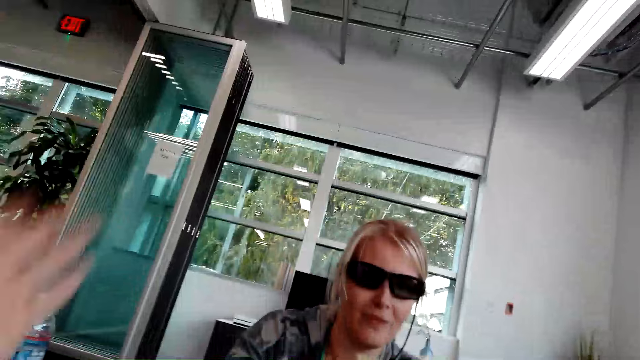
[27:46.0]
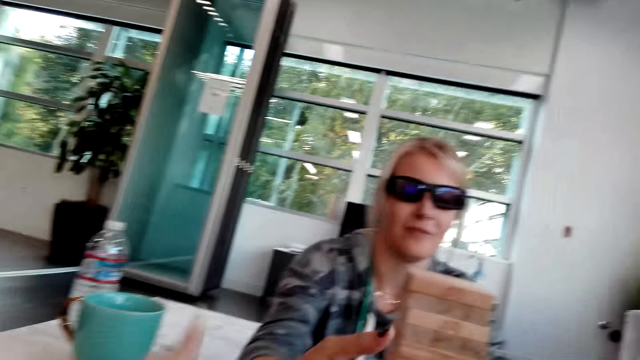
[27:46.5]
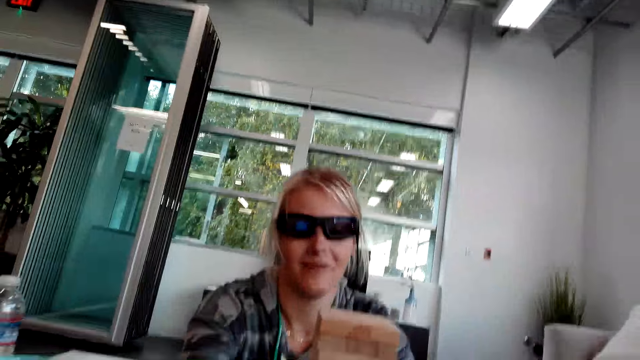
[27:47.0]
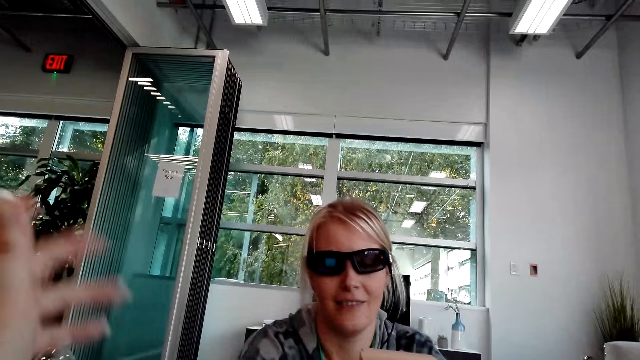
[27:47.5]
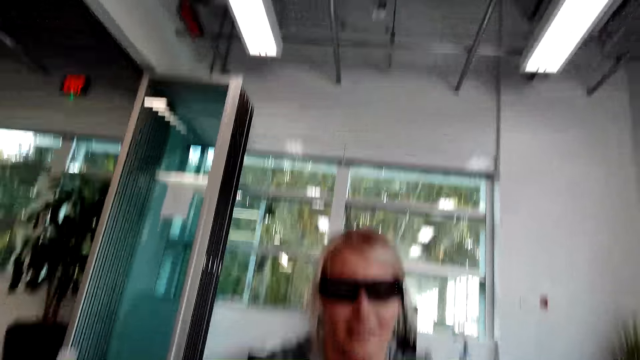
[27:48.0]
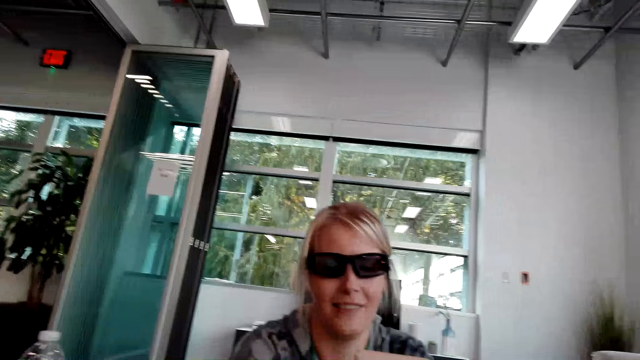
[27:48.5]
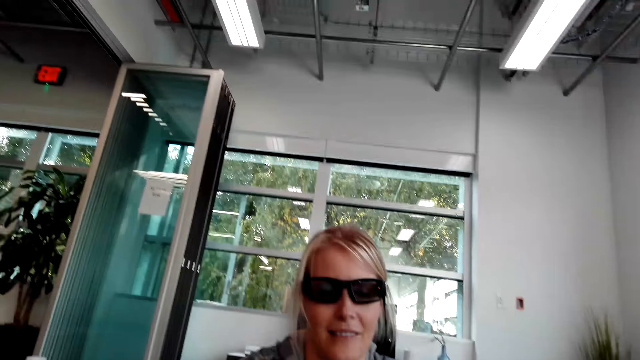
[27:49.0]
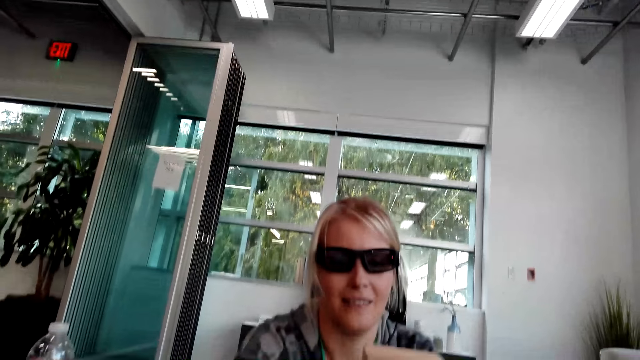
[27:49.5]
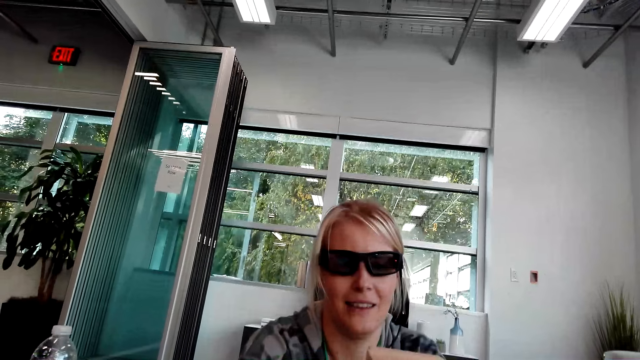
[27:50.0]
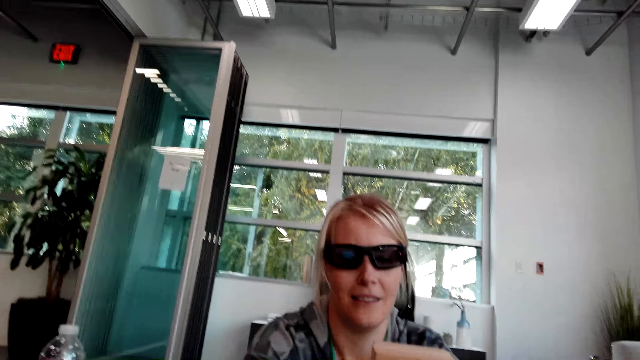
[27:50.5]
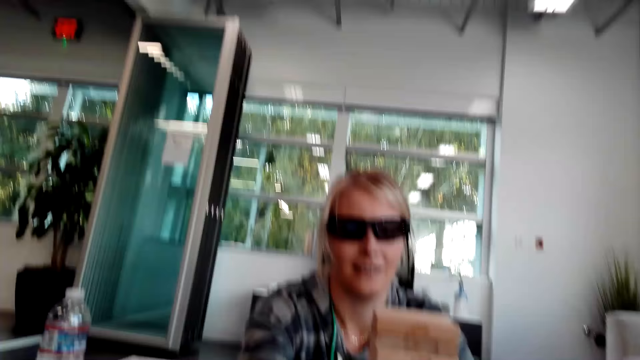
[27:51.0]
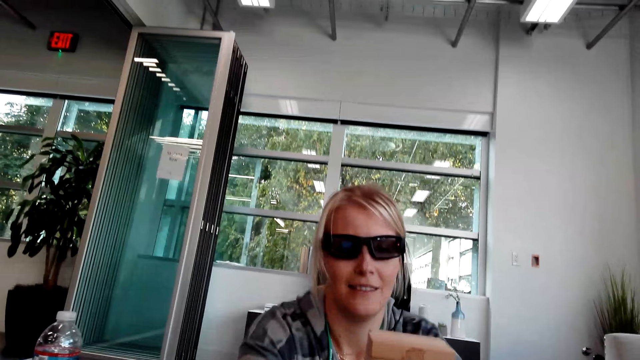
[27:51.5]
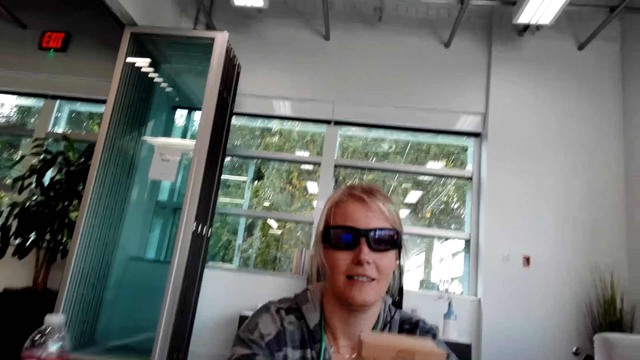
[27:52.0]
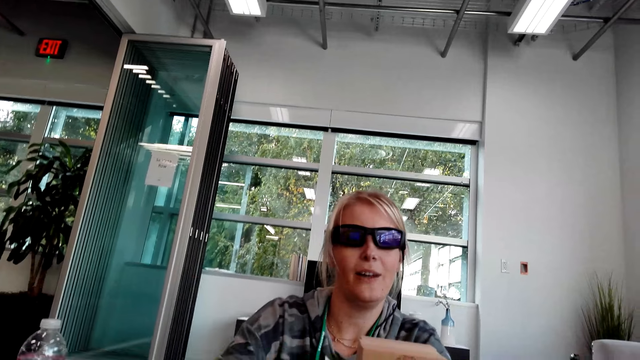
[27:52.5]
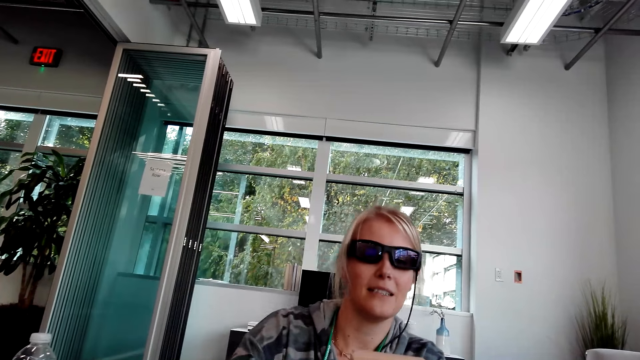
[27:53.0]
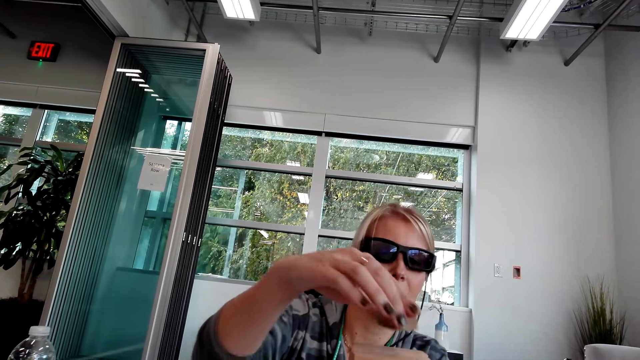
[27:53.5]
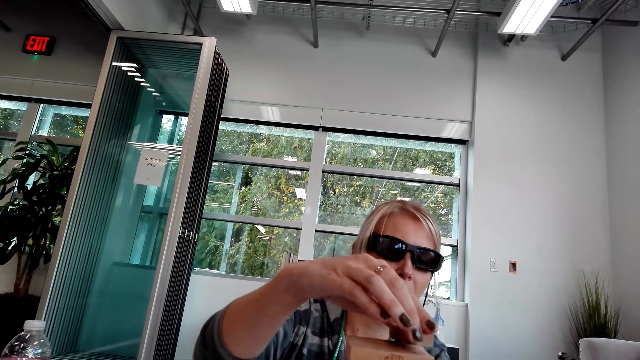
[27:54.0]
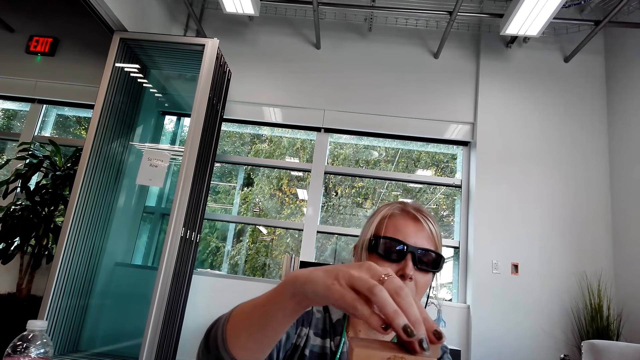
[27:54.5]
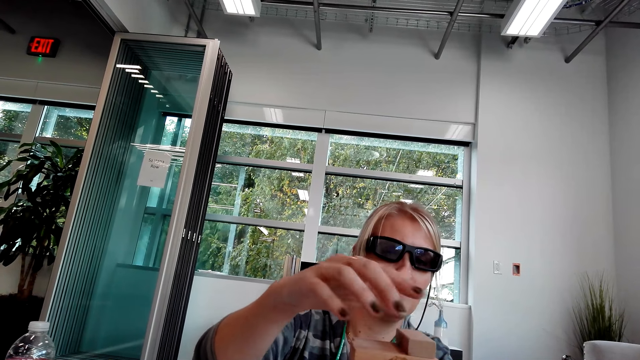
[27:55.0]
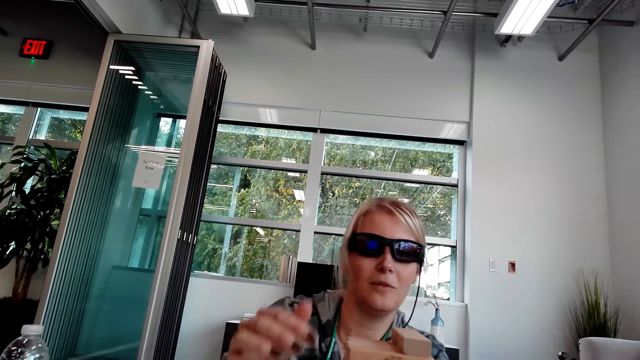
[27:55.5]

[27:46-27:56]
The camera wearer moves a hand.

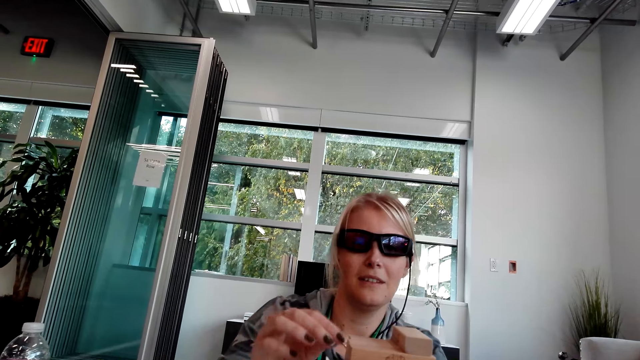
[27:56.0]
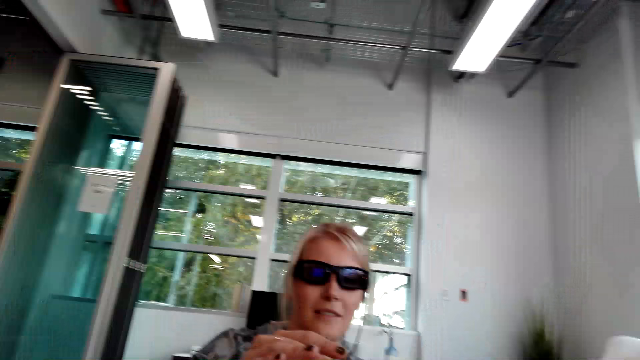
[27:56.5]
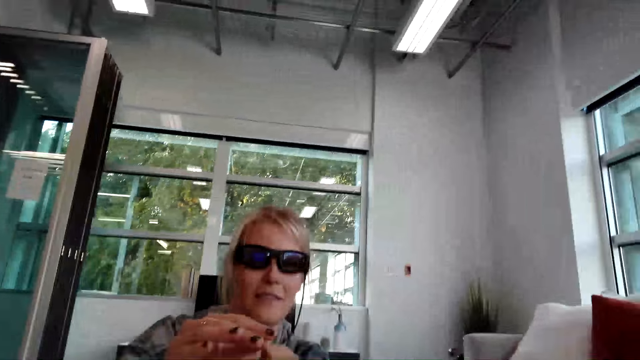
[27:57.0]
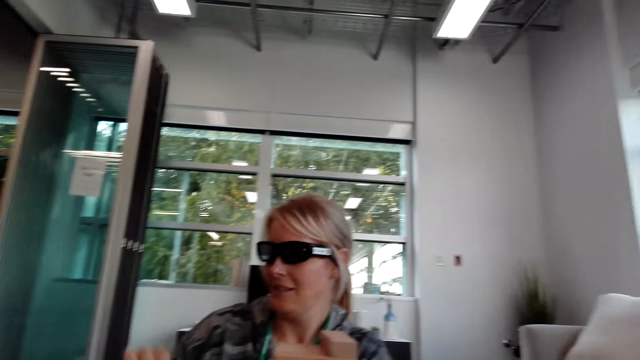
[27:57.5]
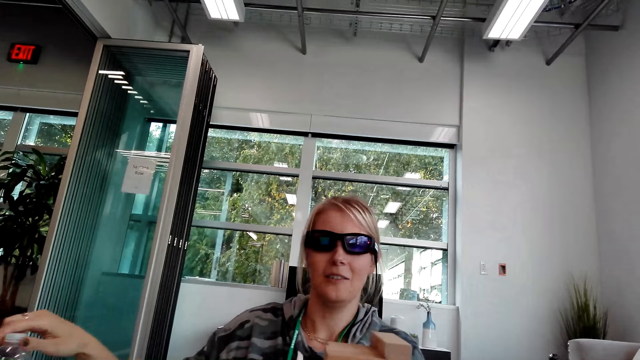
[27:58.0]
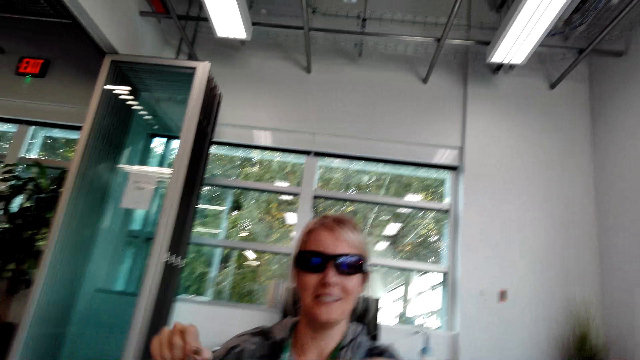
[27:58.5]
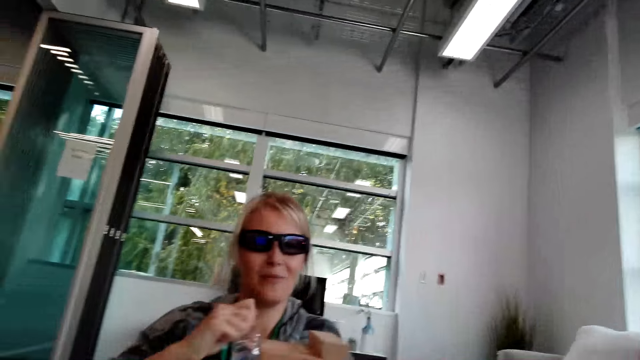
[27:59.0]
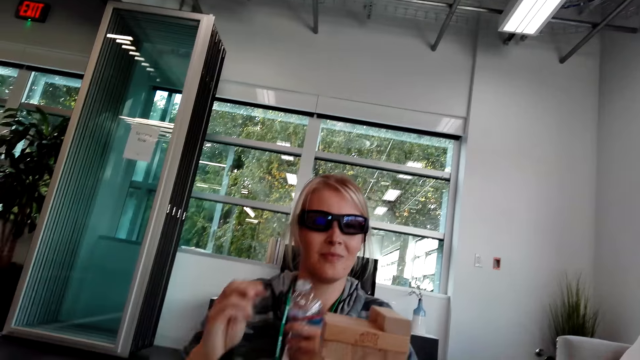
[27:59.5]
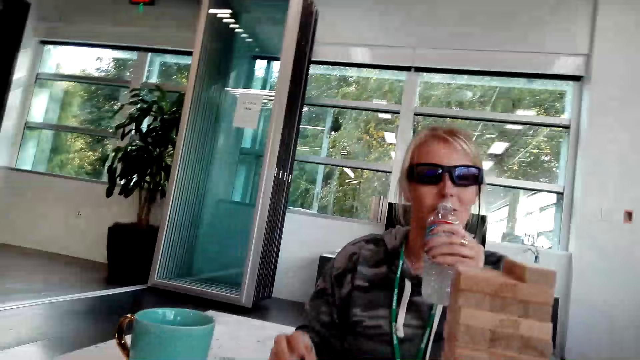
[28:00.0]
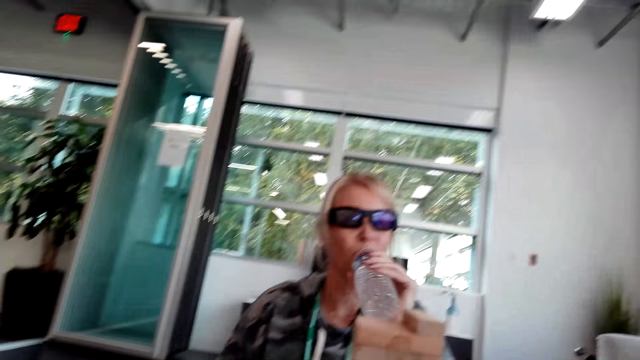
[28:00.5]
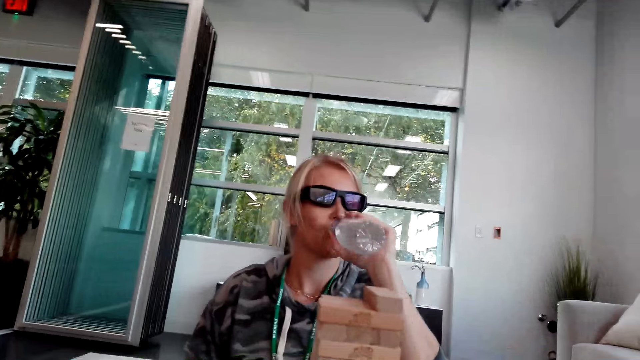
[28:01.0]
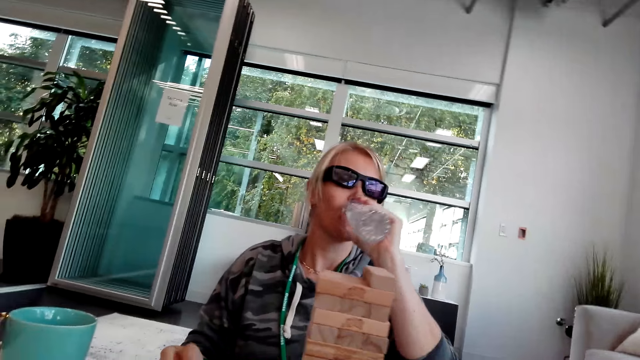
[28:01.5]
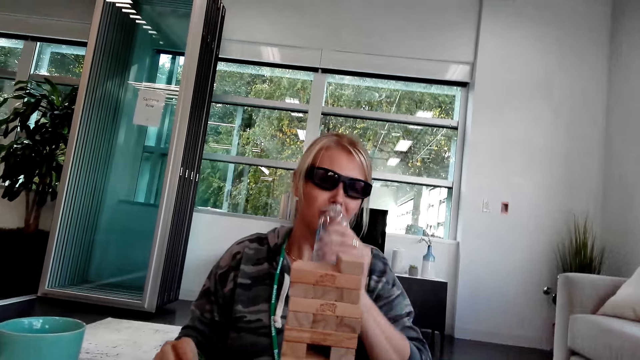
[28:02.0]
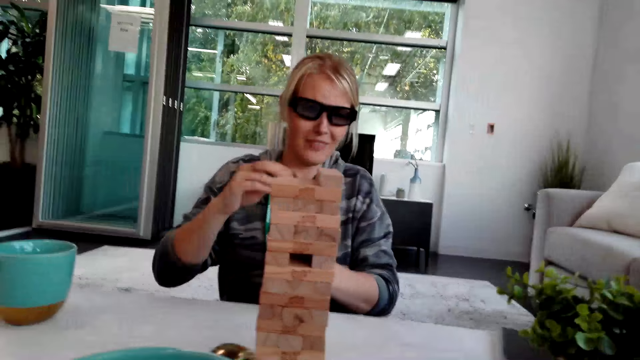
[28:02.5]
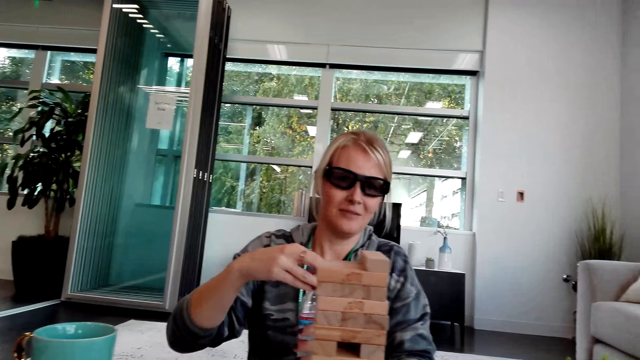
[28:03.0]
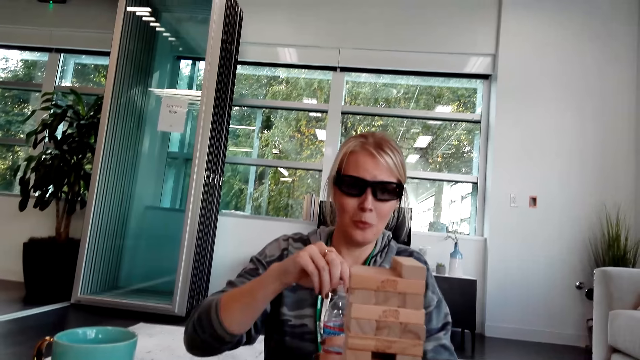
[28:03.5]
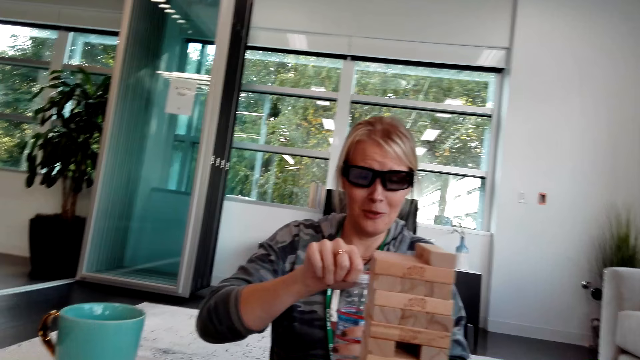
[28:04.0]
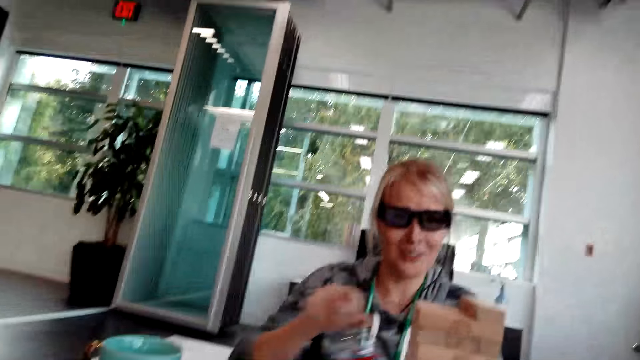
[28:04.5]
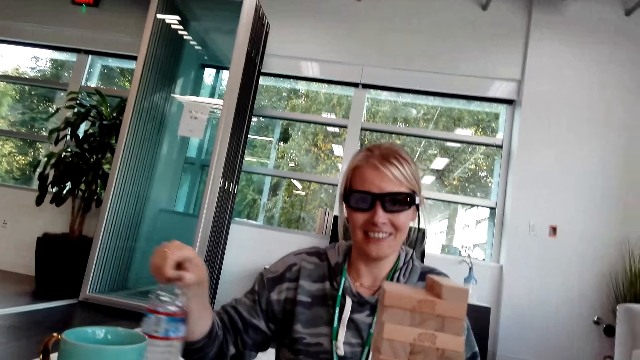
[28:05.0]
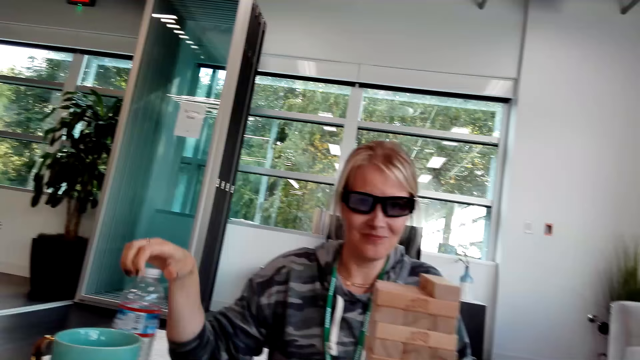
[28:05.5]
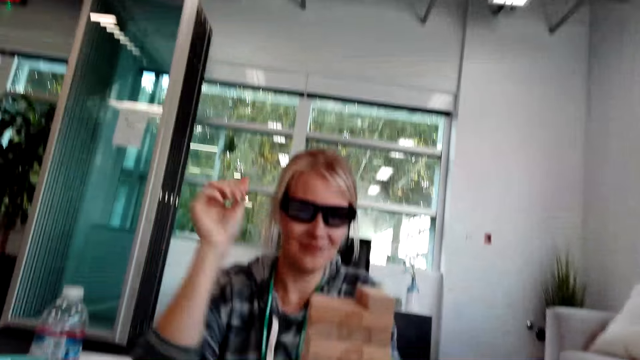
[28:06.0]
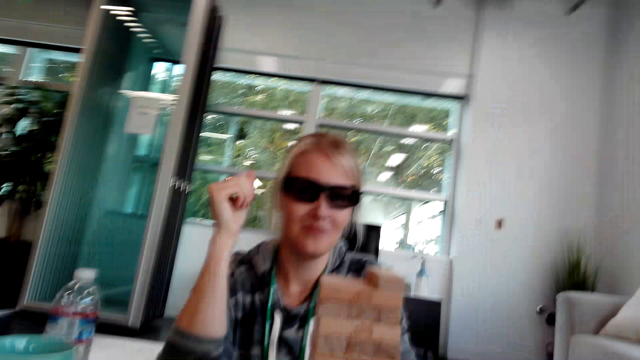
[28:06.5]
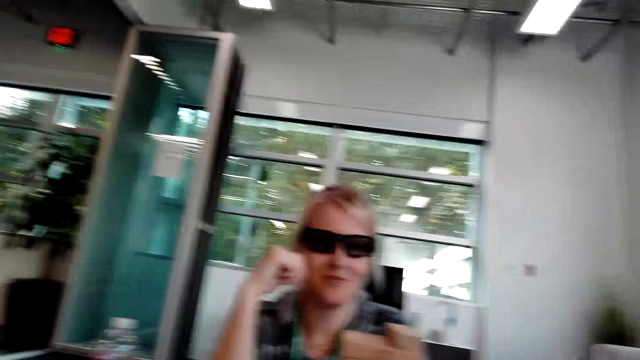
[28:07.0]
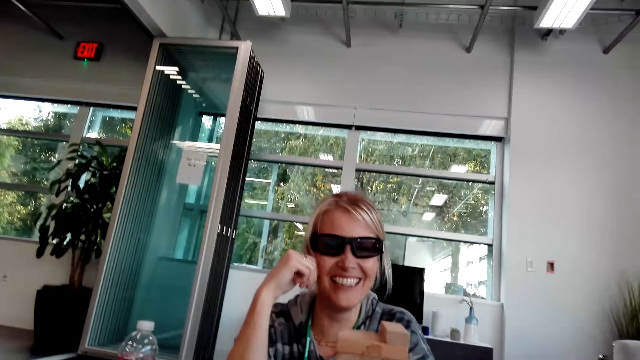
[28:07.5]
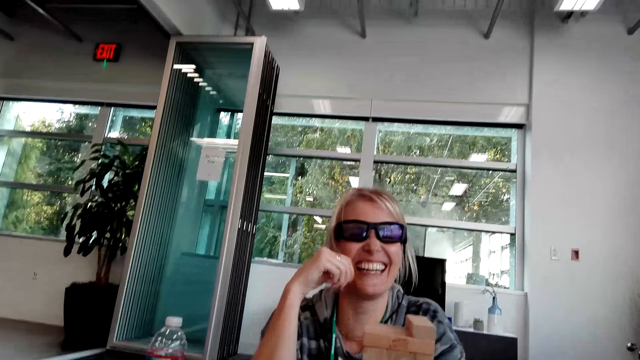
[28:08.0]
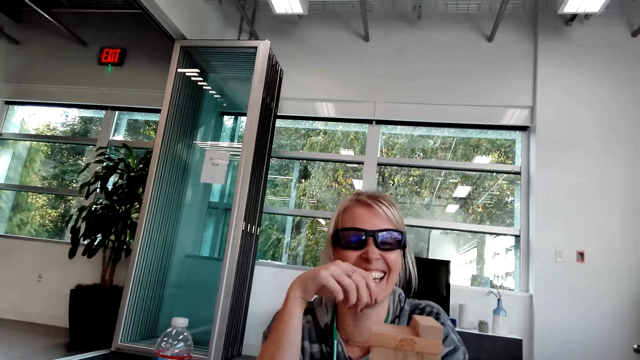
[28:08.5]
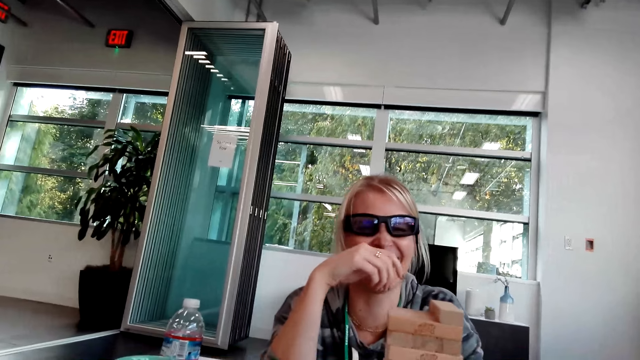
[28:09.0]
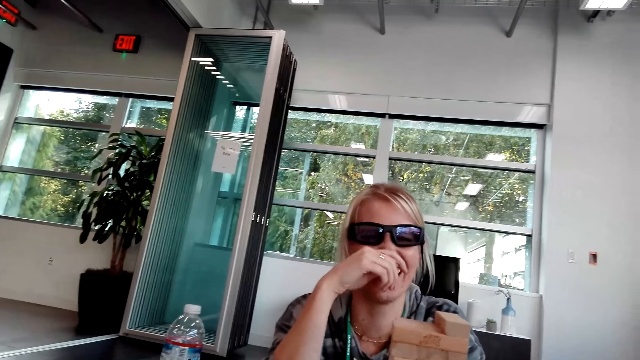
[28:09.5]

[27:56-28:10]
A person picks up a bottle on the table, opens the bottle, drinks water from the bottle, closes the bottle, and places the bottle aside on the table.
